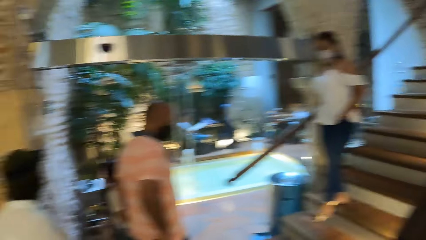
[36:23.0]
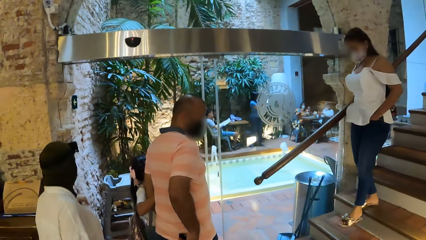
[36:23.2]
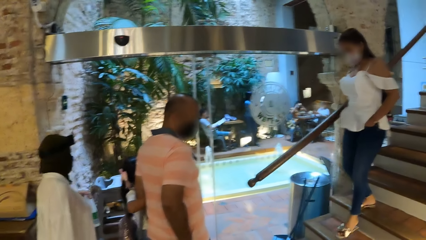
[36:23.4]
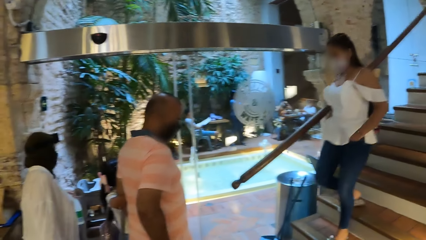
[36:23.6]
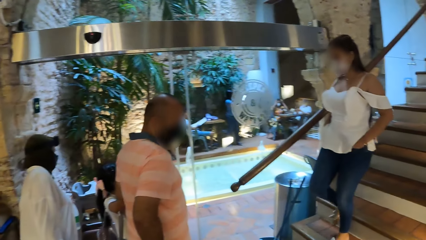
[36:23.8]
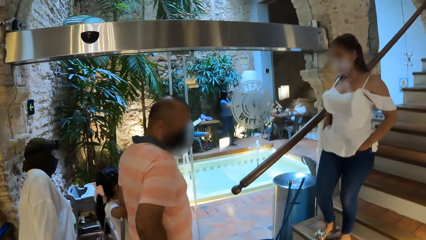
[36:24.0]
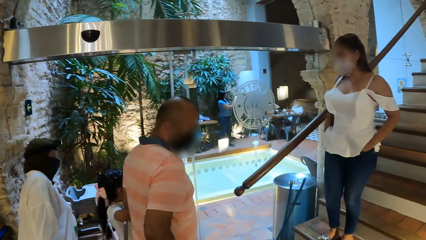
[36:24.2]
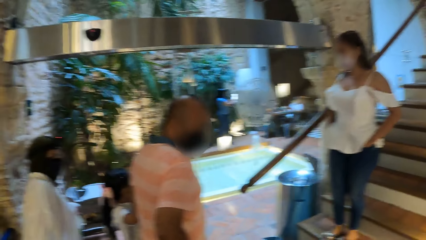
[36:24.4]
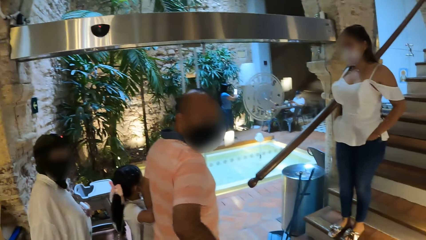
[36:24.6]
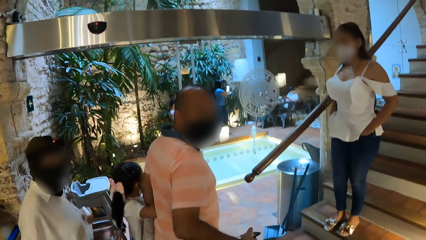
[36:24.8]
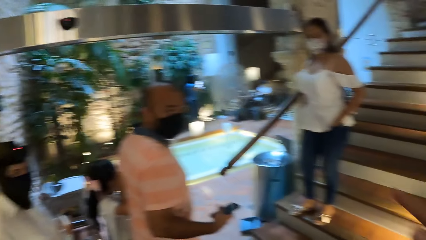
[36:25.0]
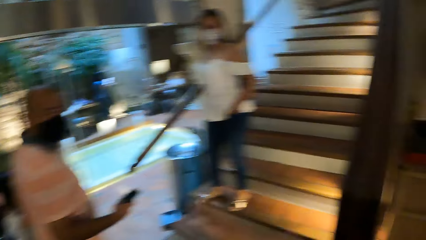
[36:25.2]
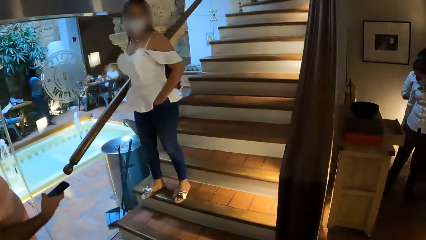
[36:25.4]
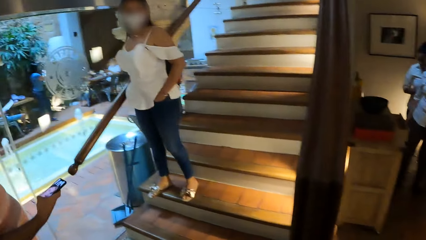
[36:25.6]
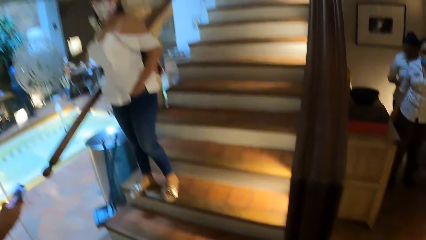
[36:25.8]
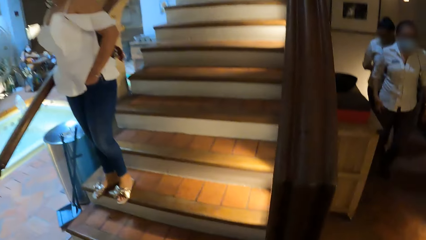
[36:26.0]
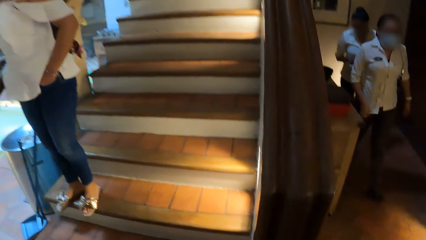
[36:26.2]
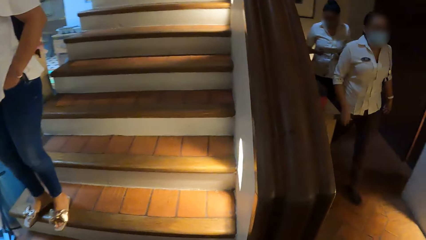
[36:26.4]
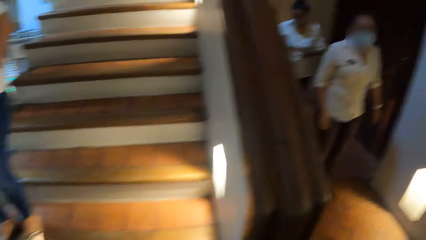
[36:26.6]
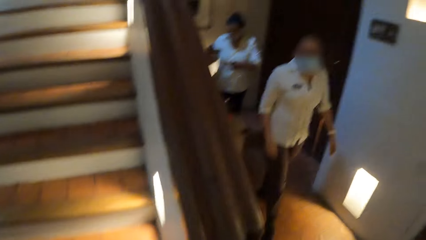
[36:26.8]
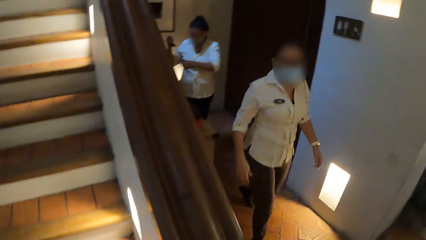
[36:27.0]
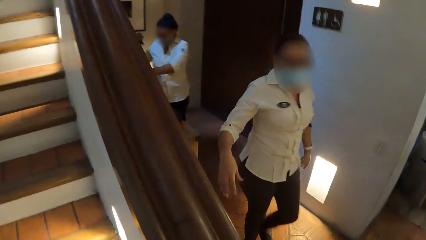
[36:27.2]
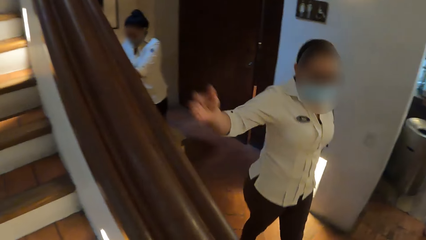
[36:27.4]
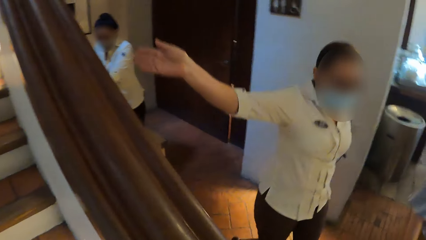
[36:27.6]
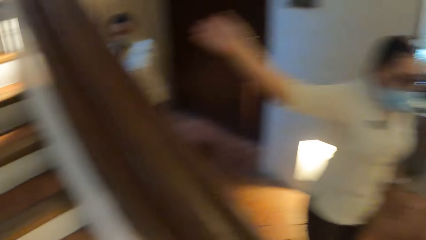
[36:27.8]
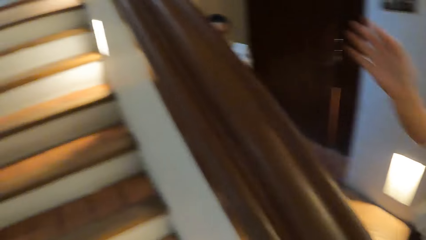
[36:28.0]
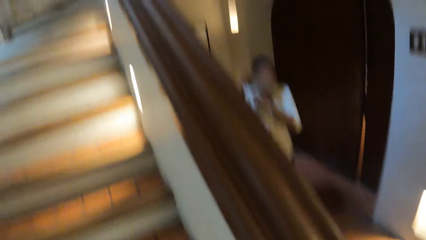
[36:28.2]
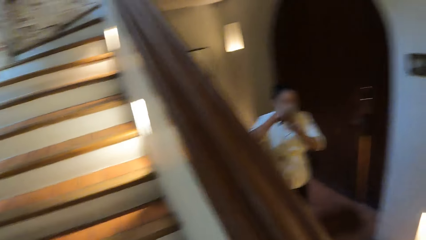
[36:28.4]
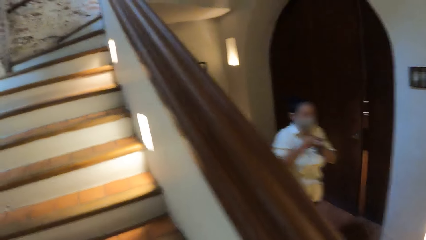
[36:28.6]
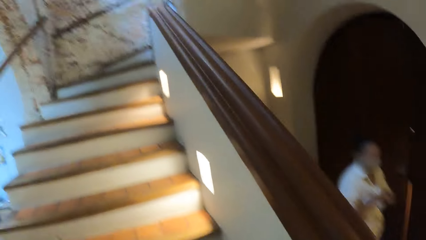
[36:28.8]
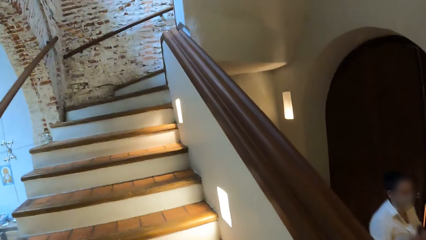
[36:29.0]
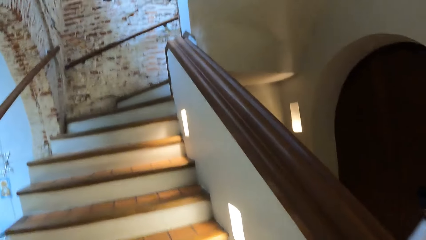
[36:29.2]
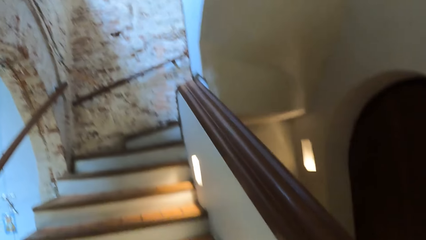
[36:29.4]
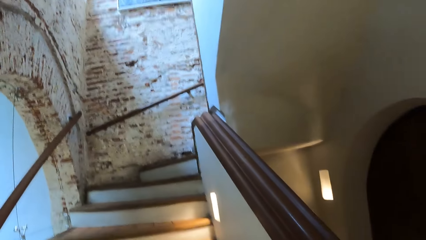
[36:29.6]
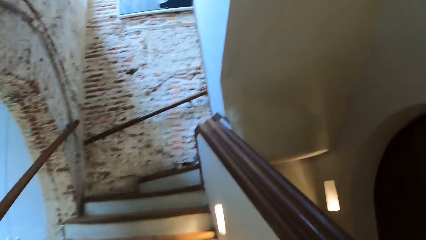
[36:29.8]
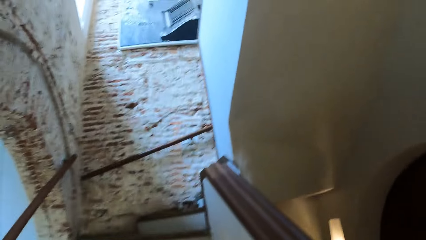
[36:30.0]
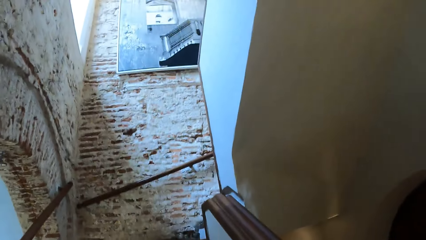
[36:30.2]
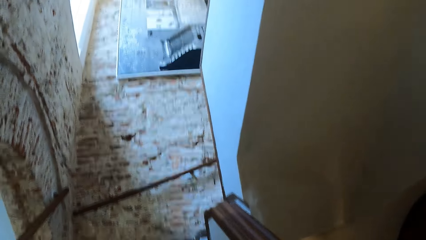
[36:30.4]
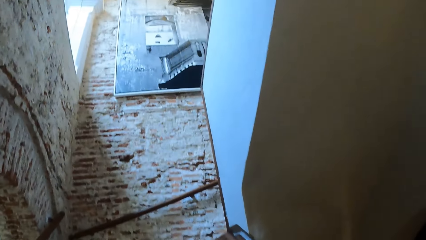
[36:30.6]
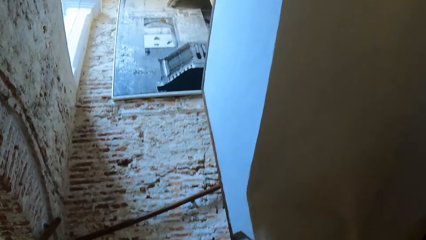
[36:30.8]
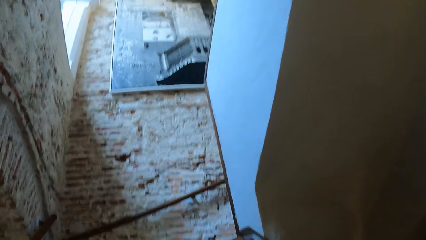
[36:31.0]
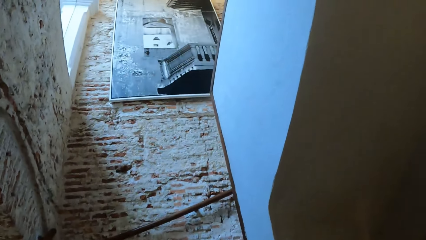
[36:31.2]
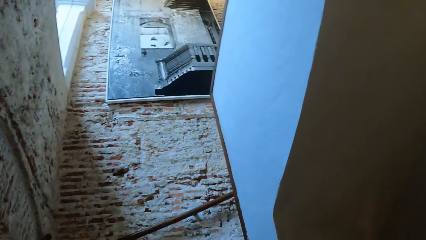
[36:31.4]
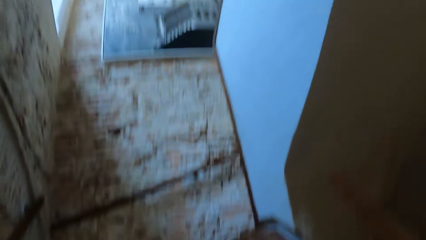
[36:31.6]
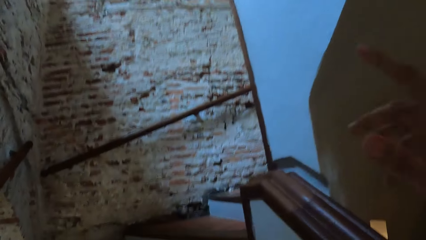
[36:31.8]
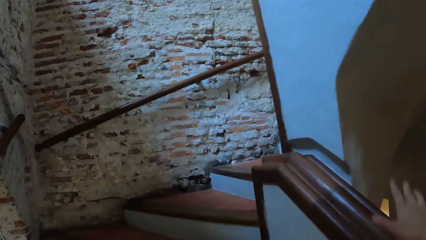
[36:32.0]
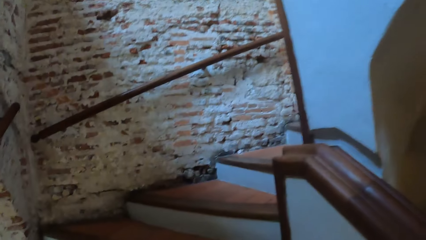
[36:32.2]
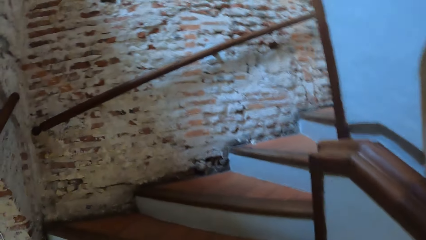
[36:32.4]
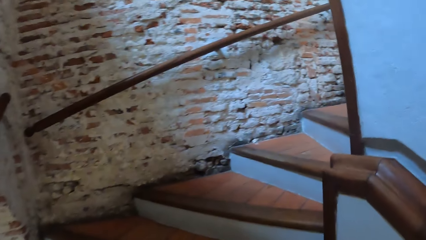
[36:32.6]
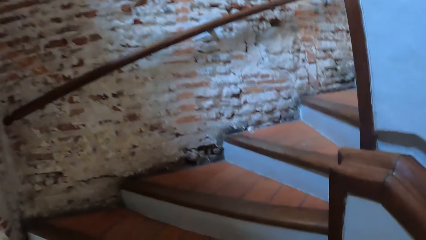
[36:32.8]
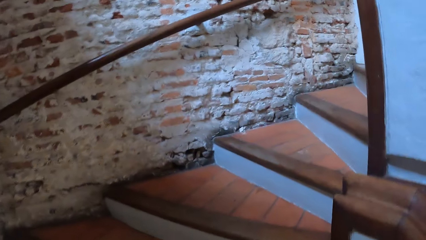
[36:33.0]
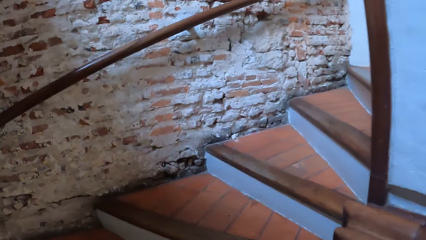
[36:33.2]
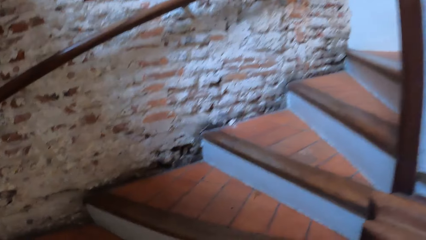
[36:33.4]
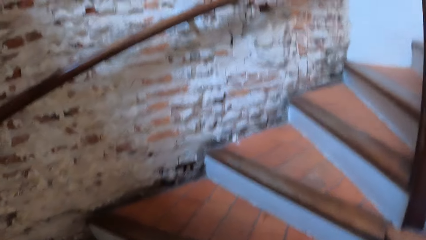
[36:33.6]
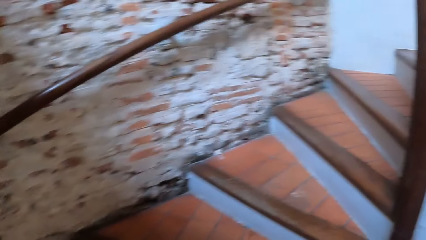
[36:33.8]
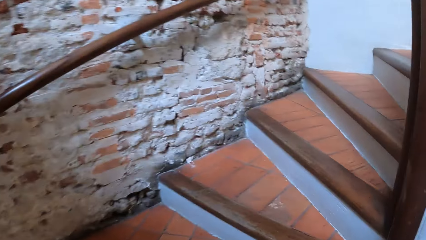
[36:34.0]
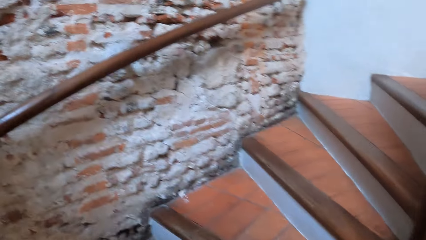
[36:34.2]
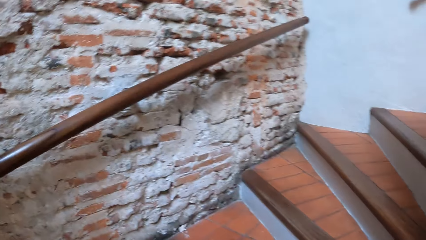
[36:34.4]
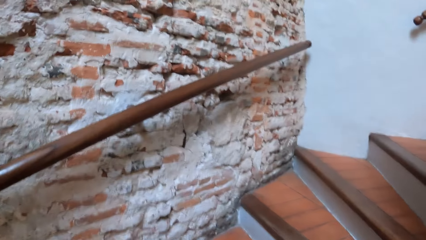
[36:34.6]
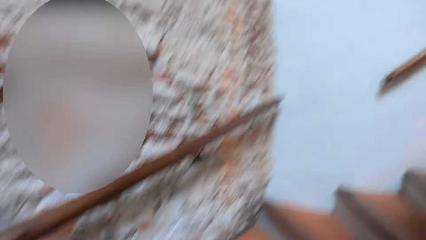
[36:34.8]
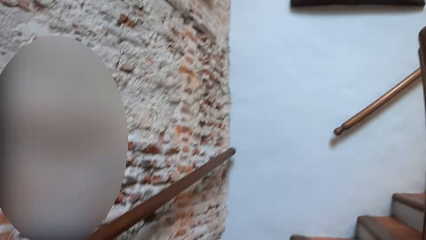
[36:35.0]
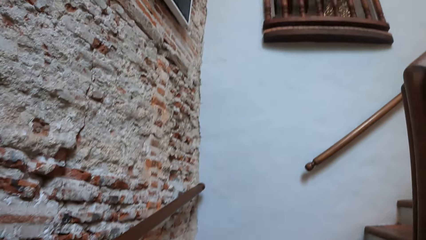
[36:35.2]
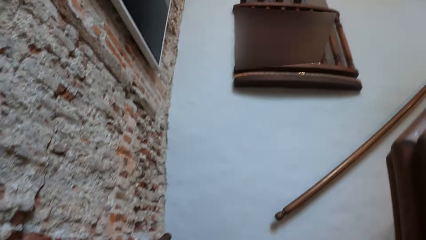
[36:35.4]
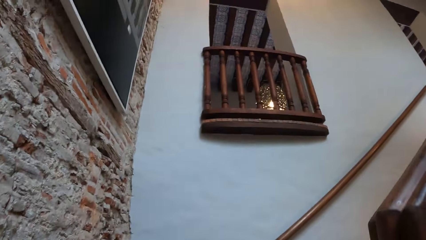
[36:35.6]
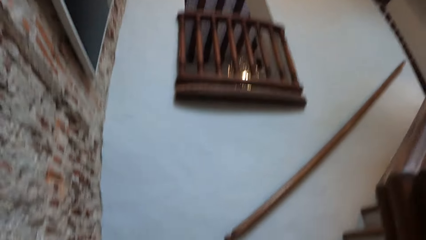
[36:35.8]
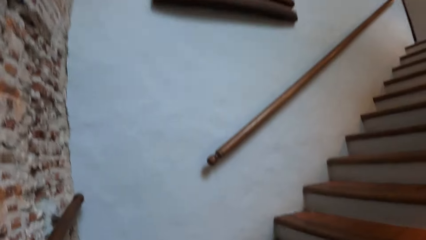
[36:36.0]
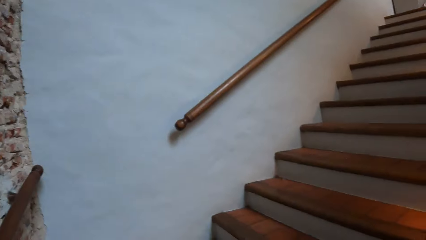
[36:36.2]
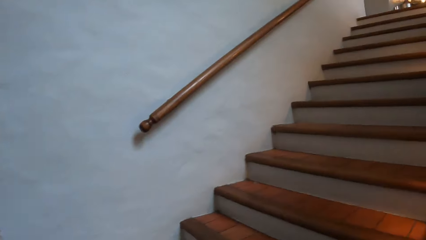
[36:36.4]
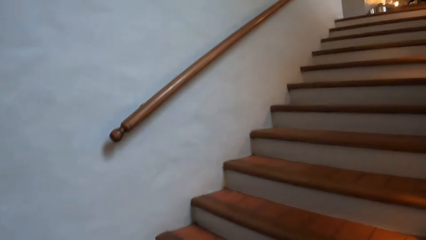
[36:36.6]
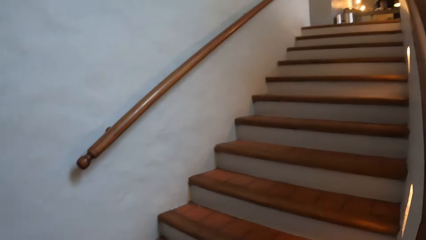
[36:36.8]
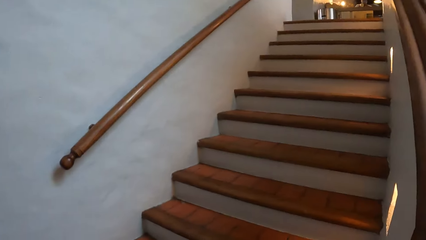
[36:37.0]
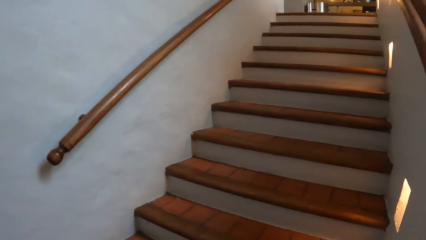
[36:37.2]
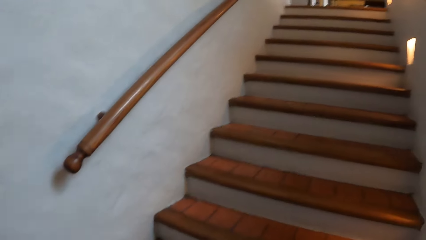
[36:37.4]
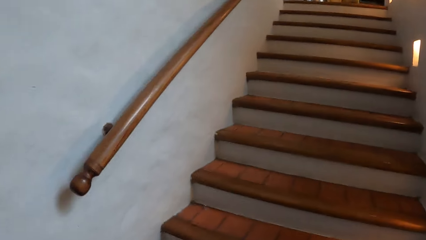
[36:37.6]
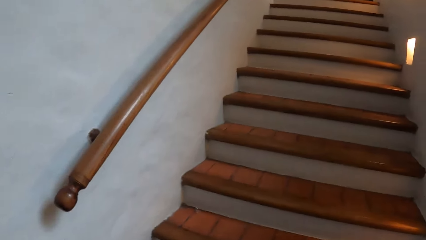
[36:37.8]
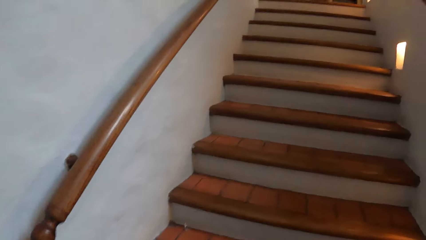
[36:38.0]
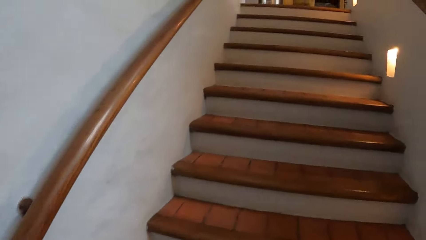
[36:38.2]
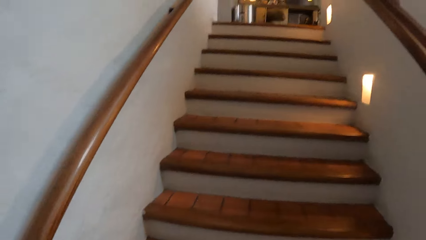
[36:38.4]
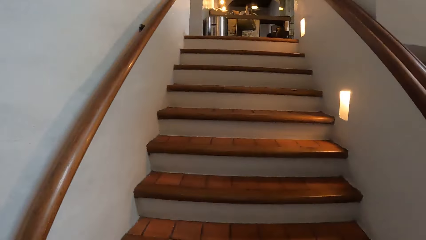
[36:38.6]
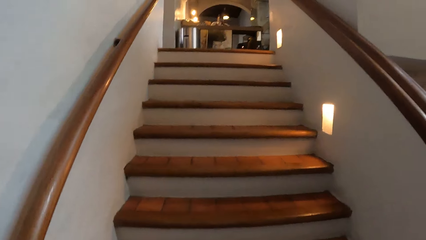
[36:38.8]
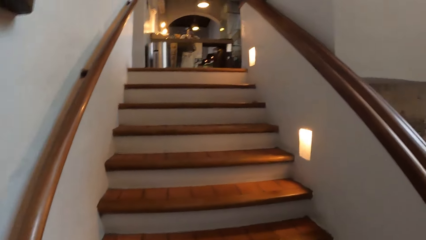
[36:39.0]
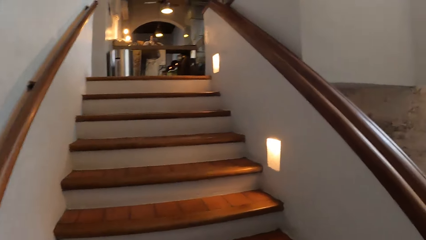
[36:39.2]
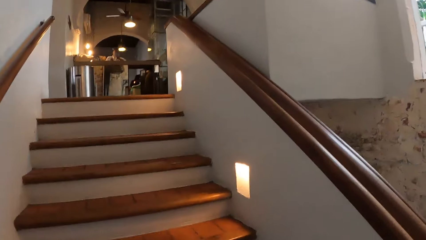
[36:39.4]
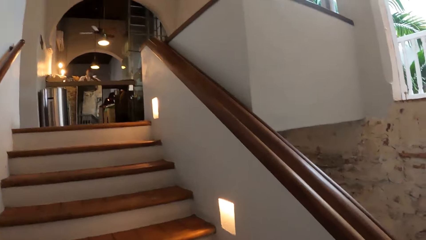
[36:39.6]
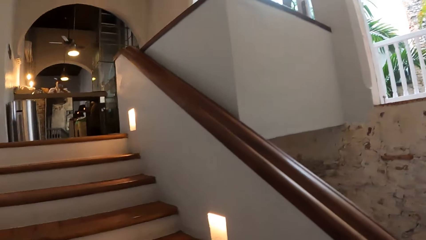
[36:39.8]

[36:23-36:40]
The camera wearer stares at a woman. The woman points out. The camera wearer walks up the stairs. They hold the stairs handrail.
